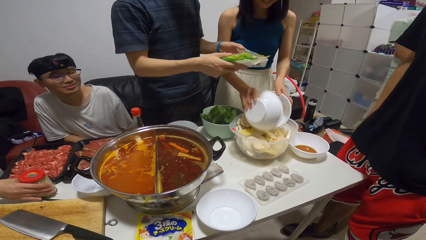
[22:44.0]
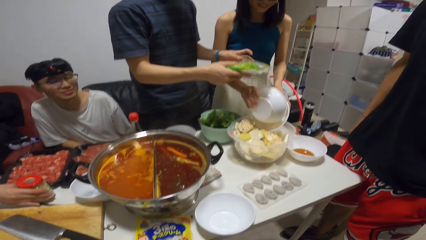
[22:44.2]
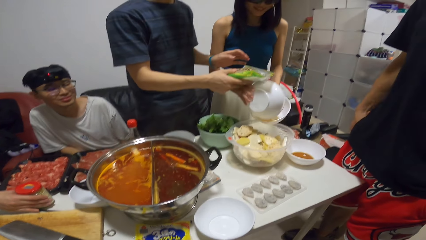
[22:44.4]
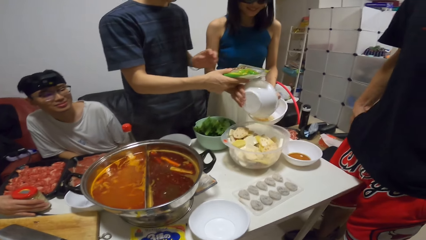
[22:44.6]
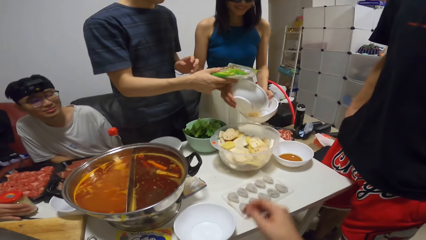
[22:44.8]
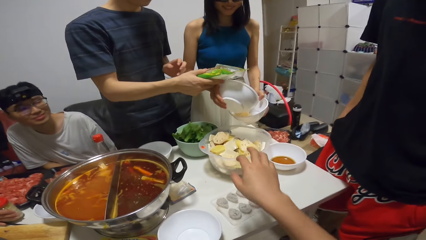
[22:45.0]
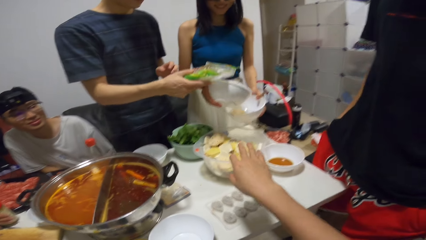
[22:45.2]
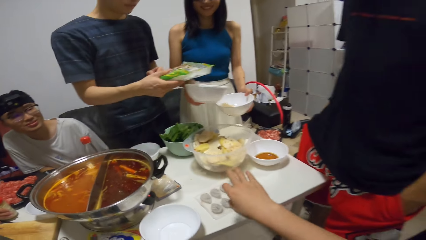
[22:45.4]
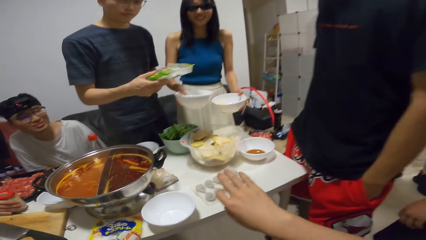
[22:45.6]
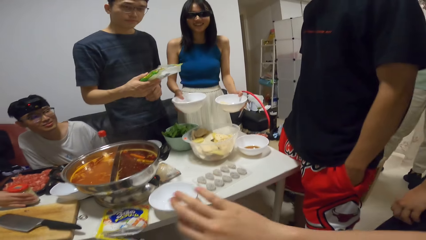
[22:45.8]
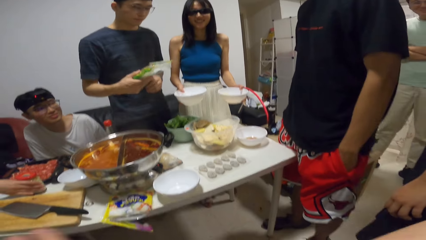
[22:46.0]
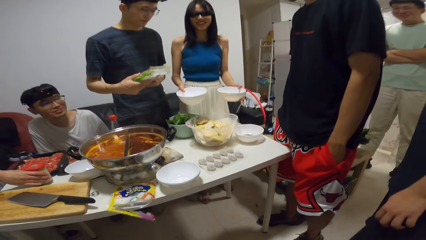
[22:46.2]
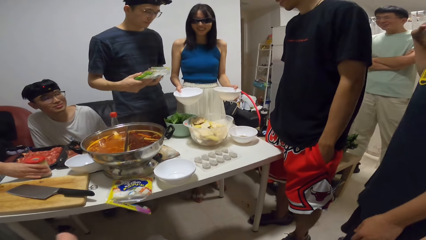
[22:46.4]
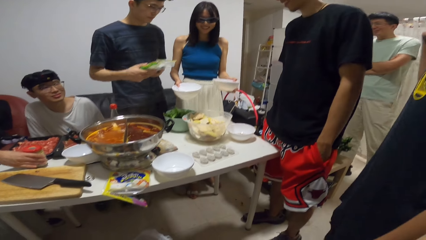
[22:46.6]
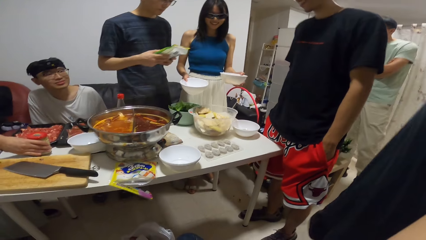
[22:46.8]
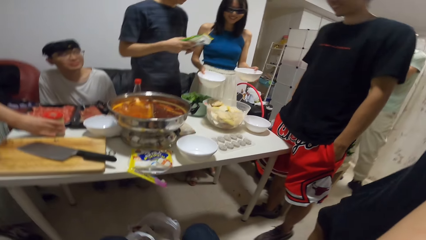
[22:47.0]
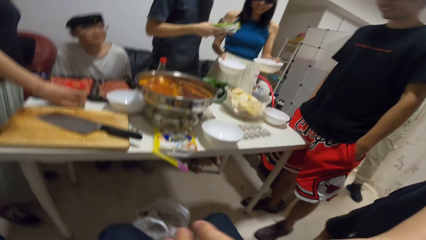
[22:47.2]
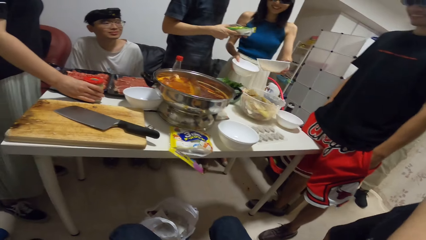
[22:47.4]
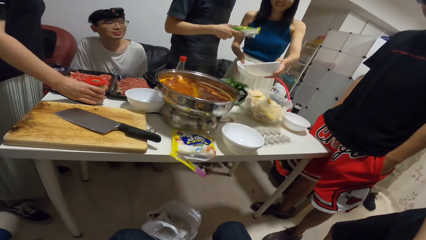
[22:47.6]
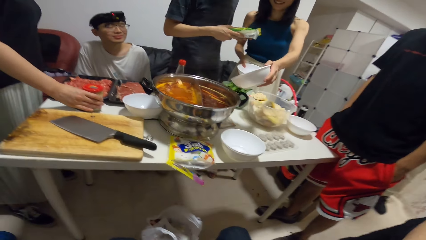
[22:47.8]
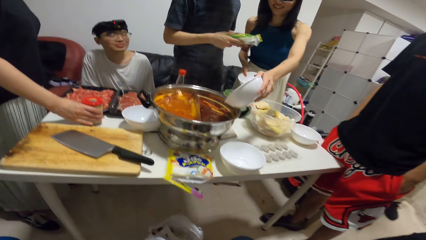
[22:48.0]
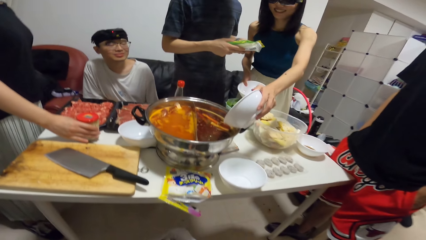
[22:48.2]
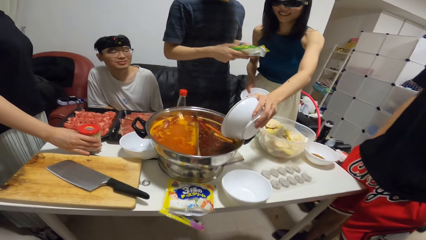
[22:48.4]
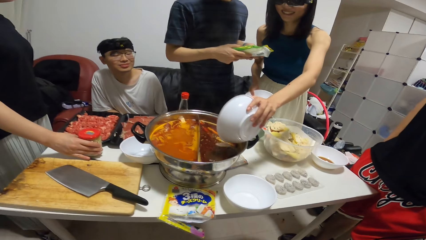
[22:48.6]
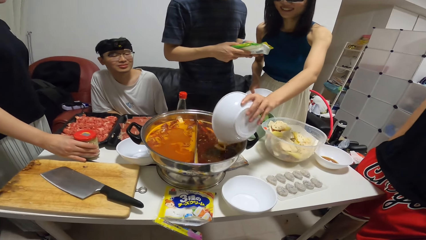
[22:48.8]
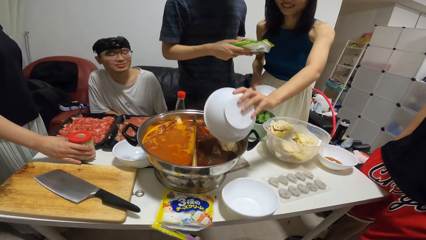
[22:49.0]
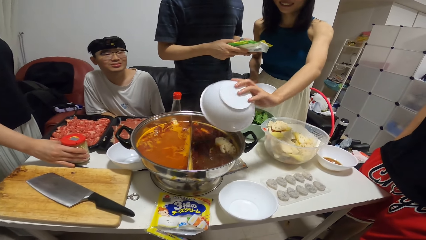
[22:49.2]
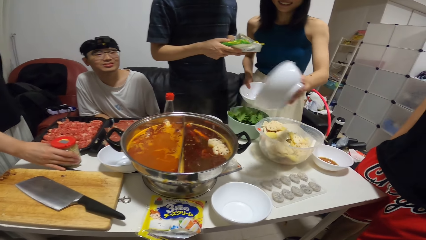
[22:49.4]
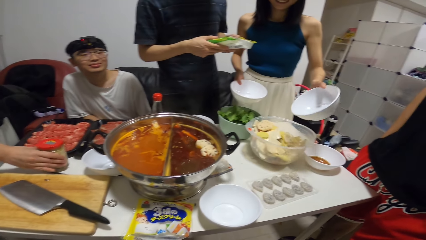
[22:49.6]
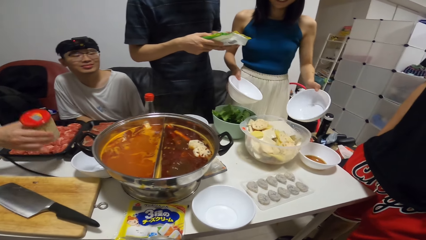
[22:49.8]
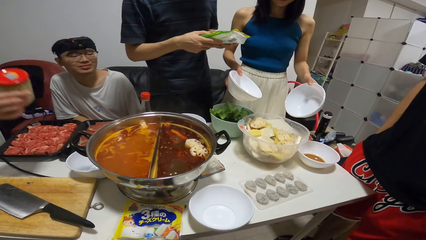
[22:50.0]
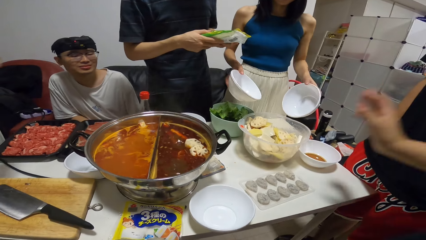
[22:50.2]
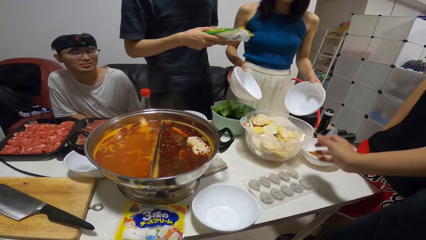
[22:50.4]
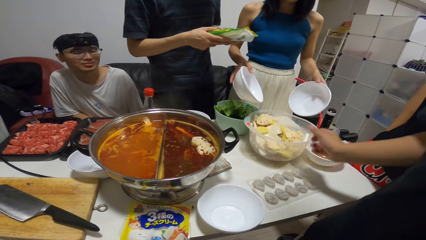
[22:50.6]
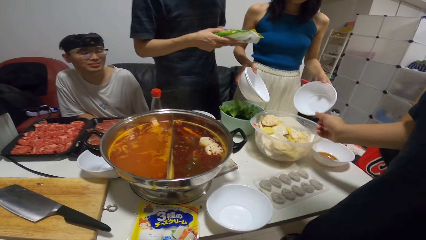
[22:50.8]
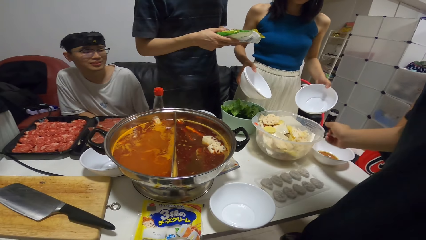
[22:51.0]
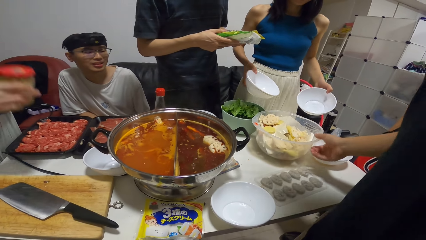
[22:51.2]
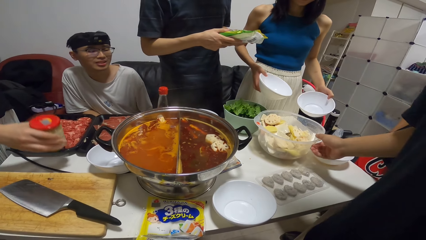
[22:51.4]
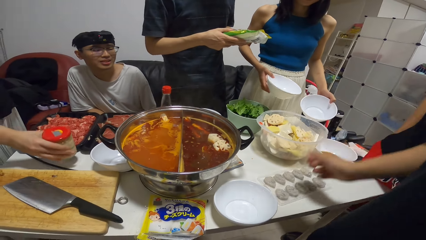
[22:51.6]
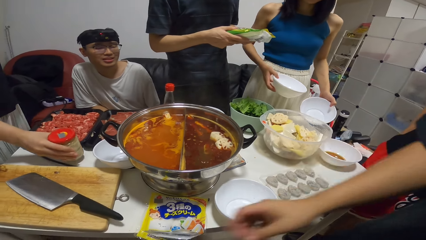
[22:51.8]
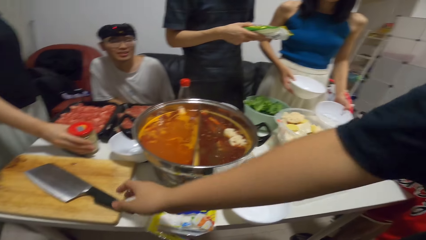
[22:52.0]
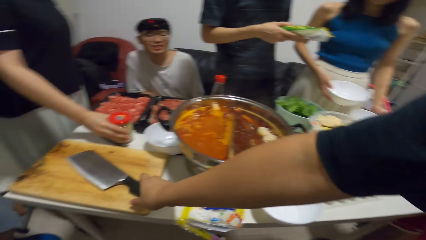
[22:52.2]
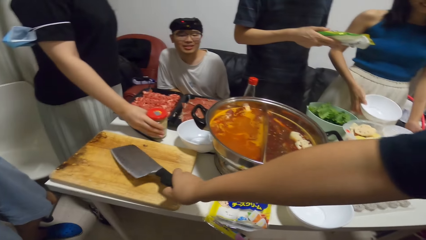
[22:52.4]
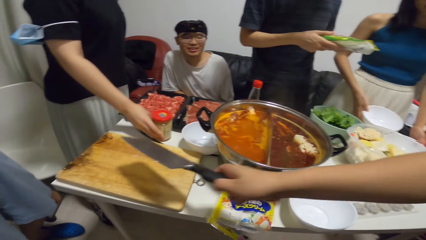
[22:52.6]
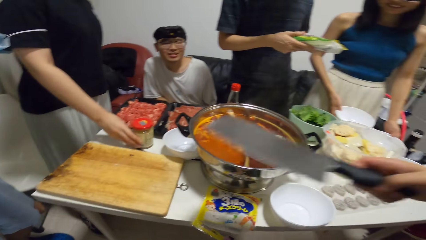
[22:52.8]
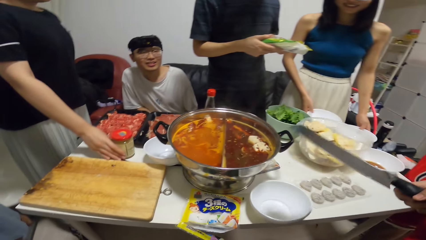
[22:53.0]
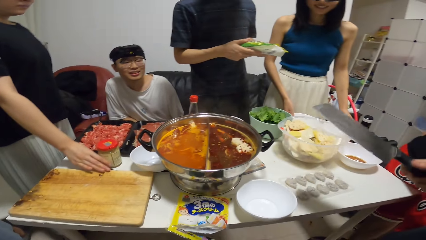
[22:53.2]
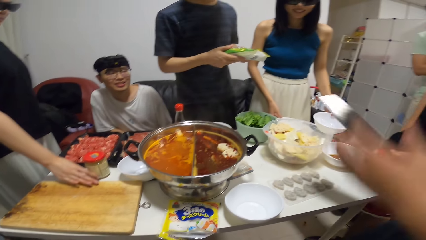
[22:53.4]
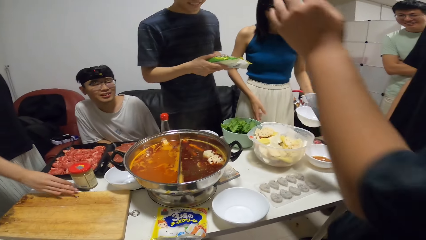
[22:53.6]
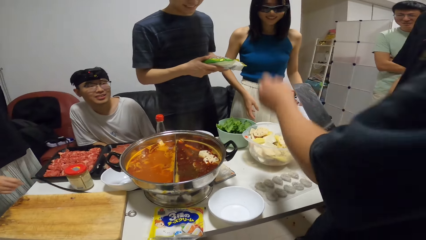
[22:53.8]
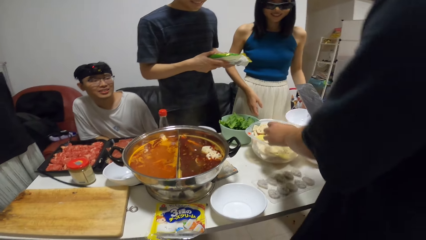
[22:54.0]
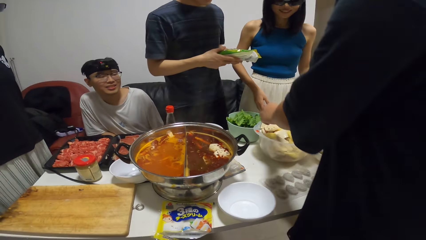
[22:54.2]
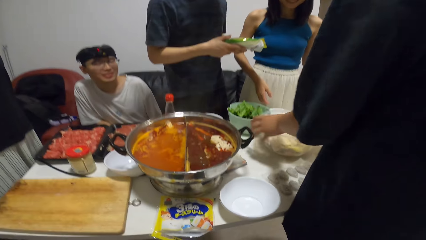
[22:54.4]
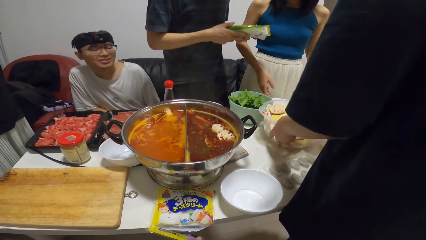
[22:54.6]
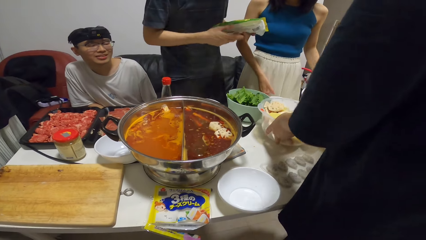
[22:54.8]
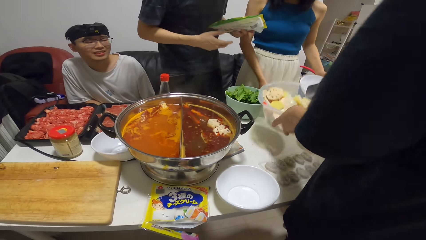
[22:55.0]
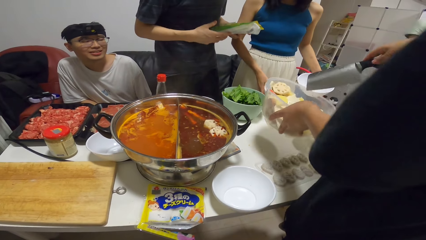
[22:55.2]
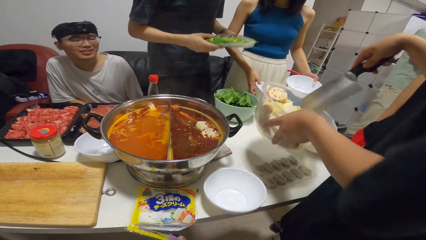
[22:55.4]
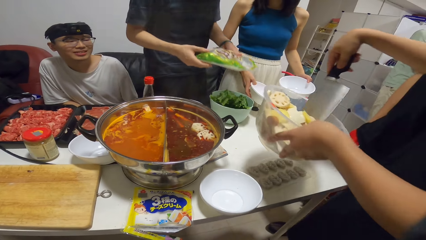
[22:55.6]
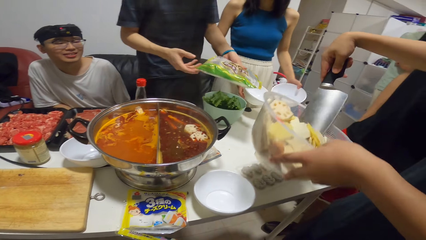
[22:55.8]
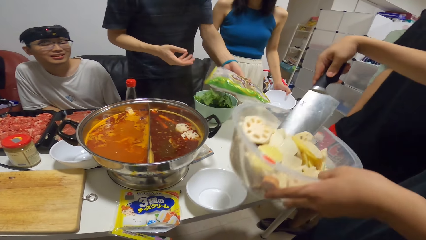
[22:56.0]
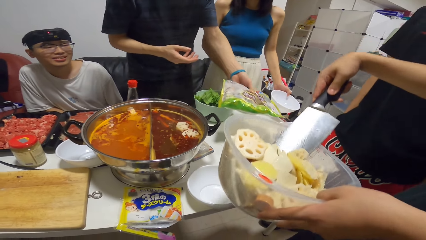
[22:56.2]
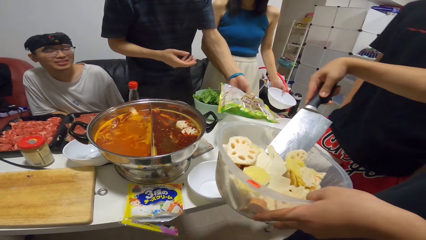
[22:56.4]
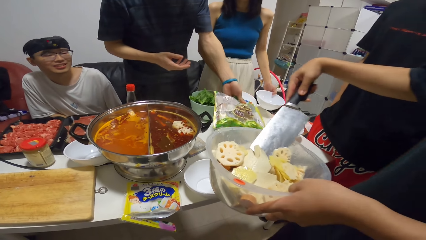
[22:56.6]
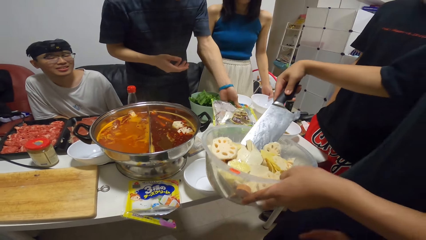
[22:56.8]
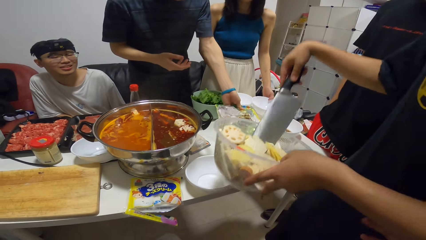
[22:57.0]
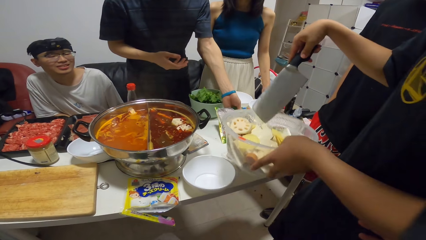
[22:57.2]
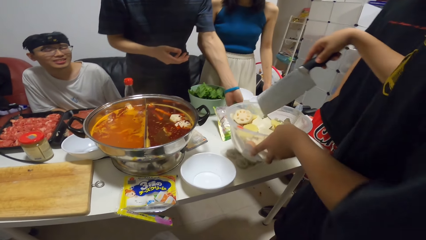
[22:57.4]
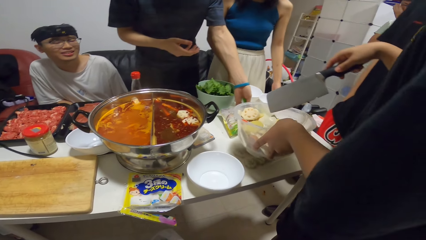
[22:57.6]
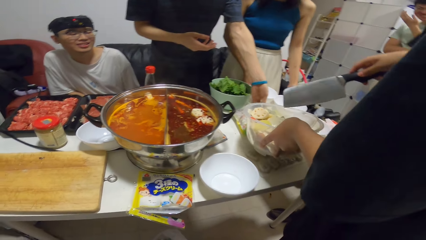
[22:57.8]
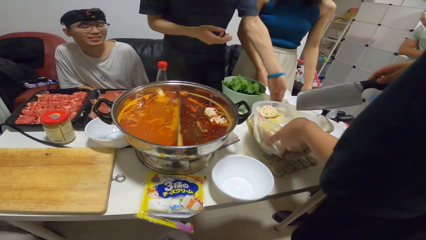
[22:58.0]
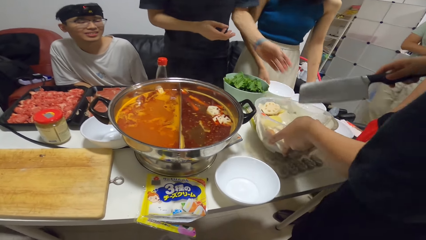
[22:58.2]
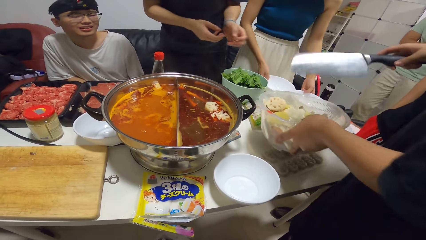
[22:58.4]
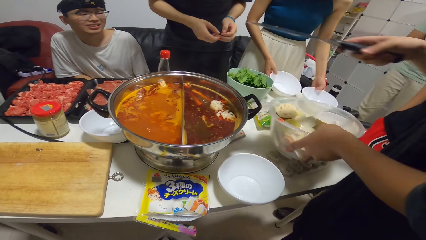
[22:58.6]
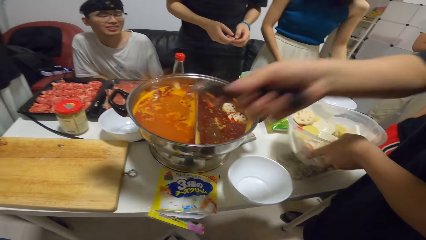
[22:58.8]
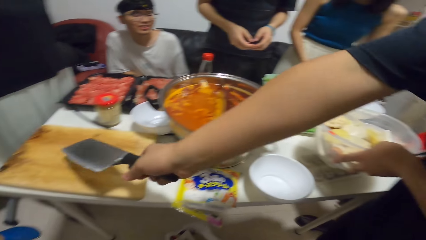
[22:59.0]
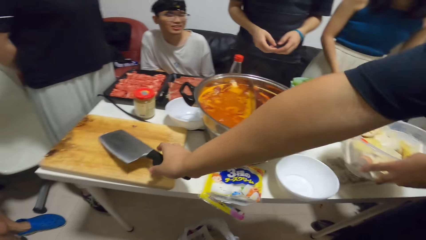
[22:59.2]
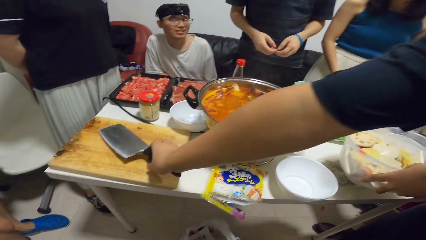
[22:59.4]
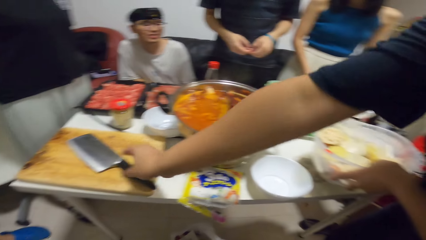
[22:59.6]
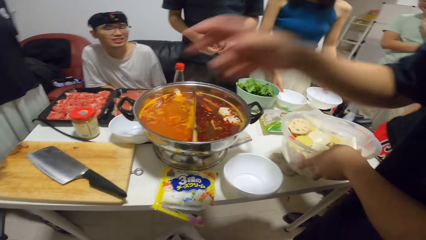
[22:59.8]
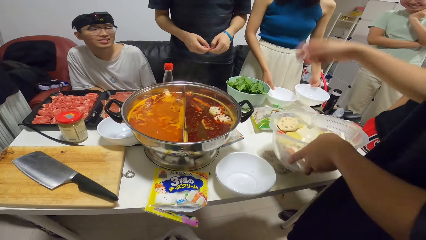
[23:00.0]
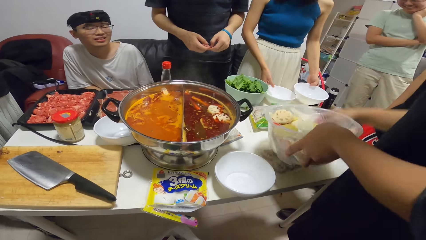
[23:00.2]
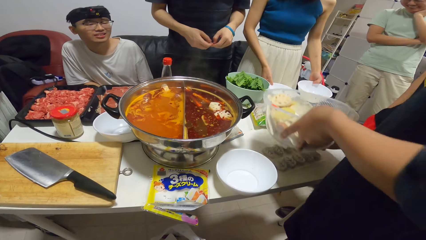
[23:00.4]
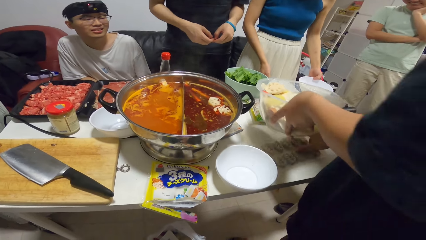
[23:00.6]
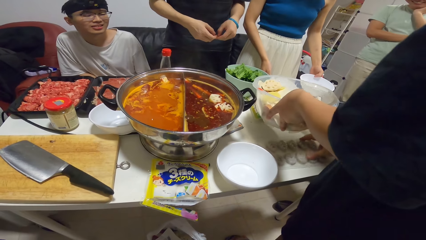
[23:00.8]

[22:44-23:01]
A woman packs the potatoes from the plastic bowl on the table into the plate in her left hand with the plate in her right hand. The camera wearer stretches a hand. Another woman pours the potatoes in the plate into the hot pot with her left hand. The camera wearer places food in the bowl. A man picks up the spice container from the dining table with his hand. Another man touches the bowl with his right hand. The first man drops the spice container on the dining table. The second man picks up a knife from a cutting board. He picks up the bowl from the dining table with his left hand. He scoops the bowl with the knife with his right hand. A third man drops the pack of something on the dining table with his left hand. The second man drops the bowl on the dining table with his left hand. He drops the bowl on the dining table. He drops the knife on the cutting board with his right hand.
